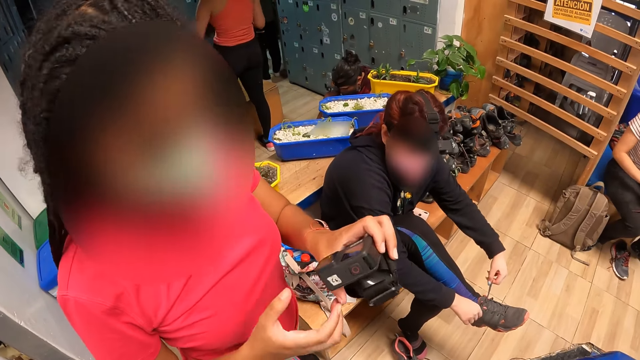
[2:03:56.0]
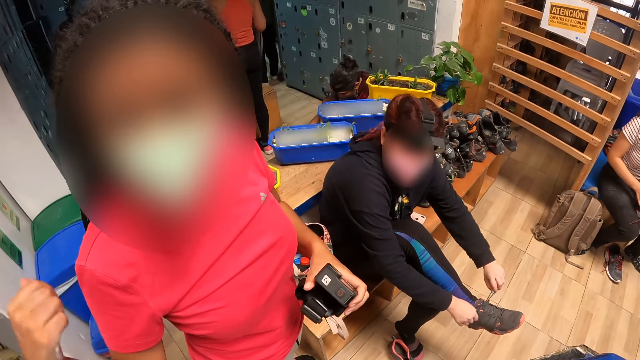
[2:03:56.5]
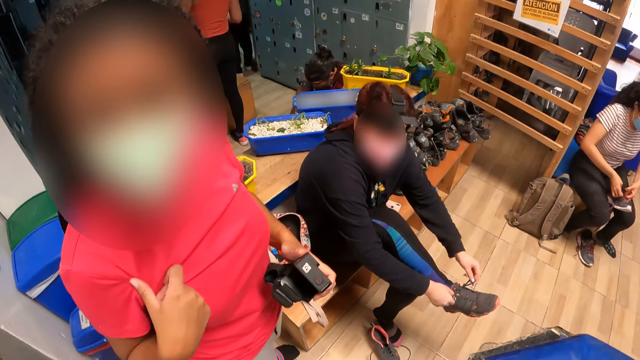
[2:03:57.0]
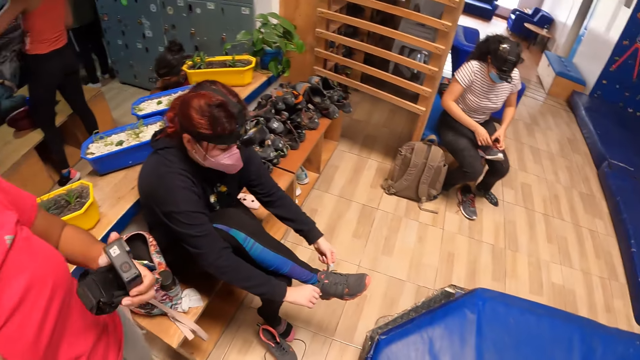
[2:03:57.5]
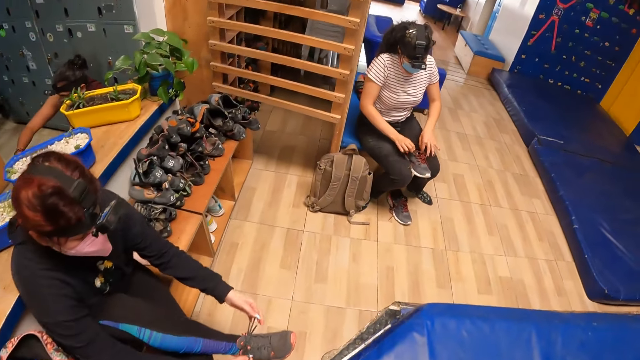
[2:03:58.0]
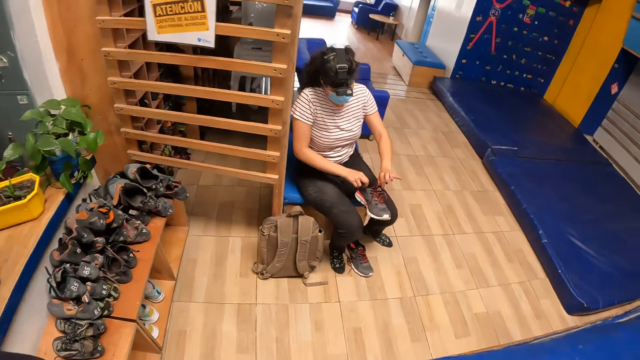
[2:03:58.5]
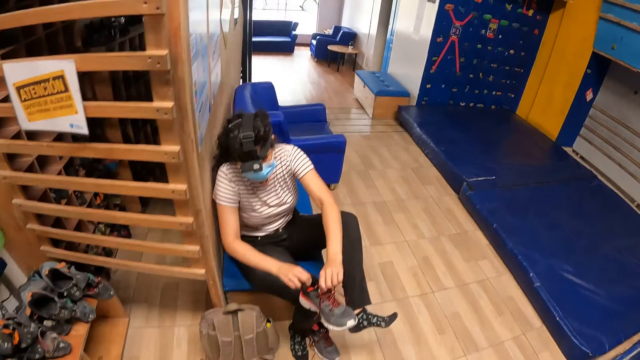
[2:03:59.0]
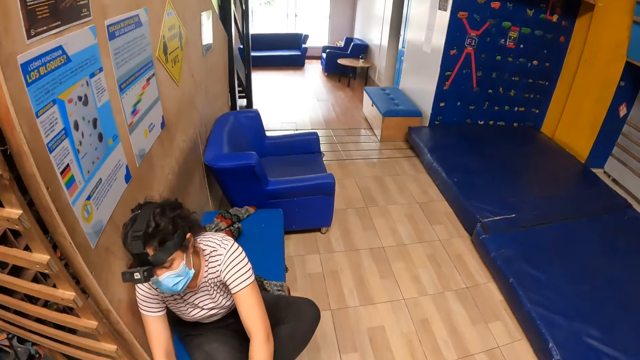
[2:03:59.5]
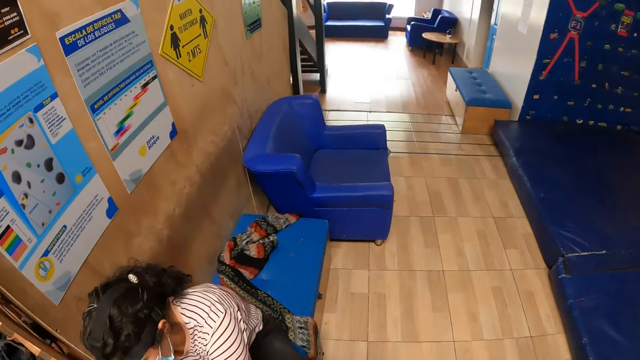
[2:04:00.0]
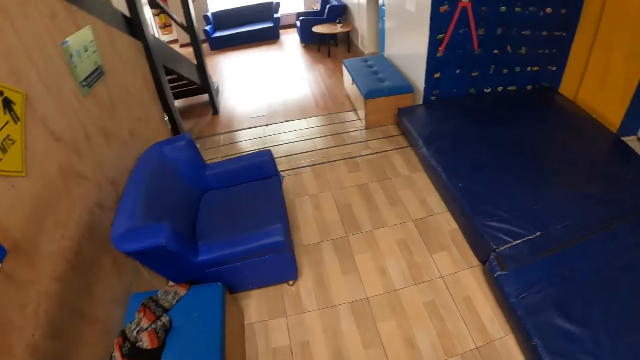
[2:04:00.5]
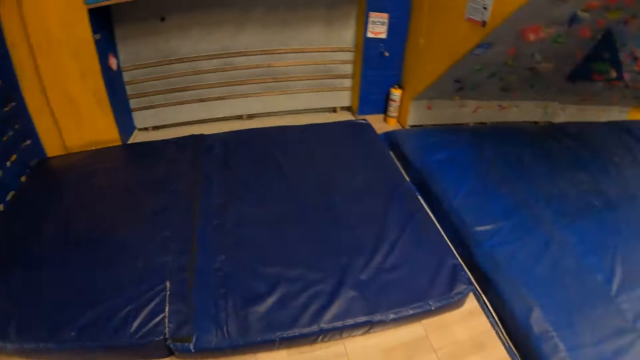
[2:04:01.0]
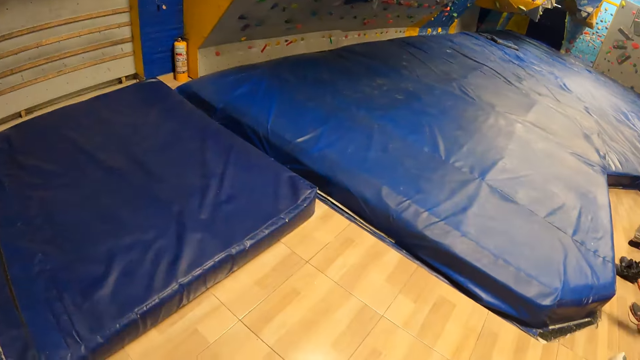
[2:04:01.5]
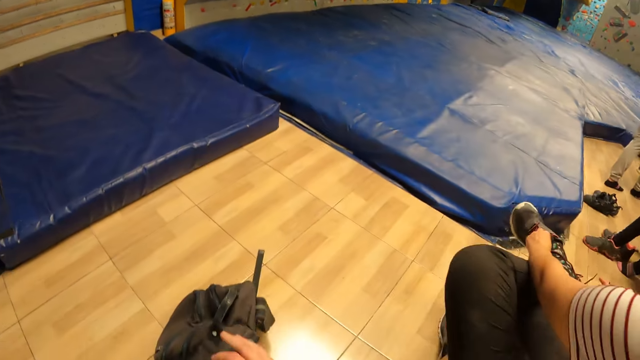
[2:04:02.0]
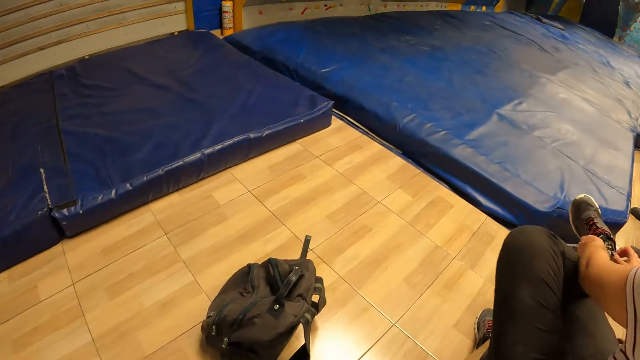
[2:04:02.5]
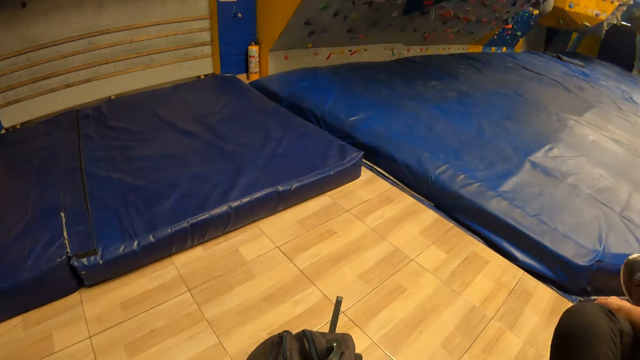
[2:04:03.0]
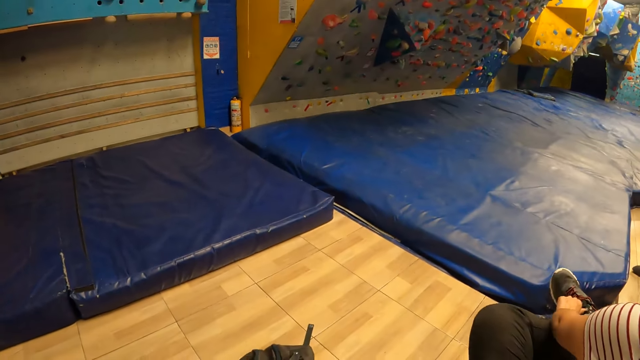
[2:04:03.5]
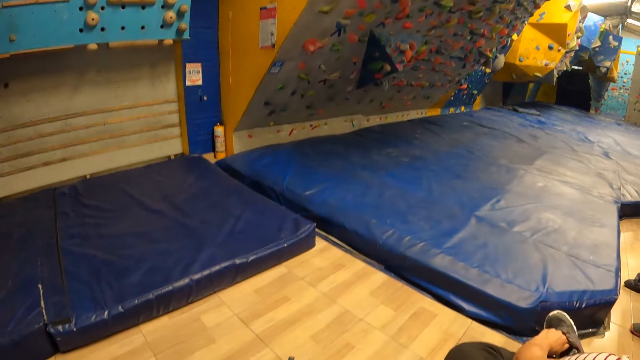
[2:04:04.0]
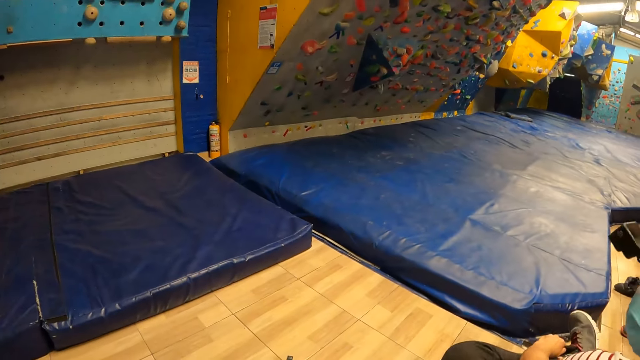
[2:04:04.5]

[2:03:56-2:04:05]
The camera wearer walks around a room. The woman opens a shoe in her hands. The camera wearer looks around the room.

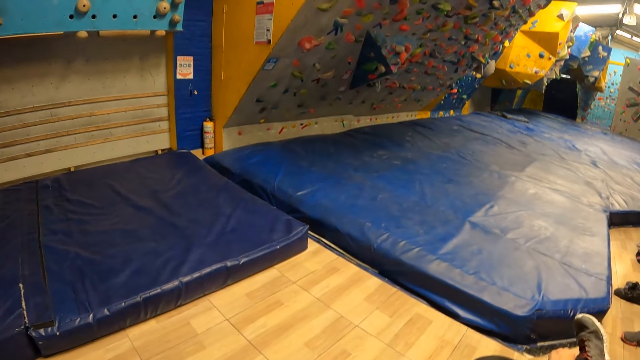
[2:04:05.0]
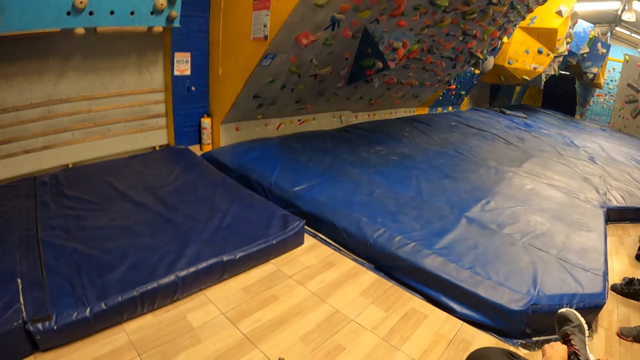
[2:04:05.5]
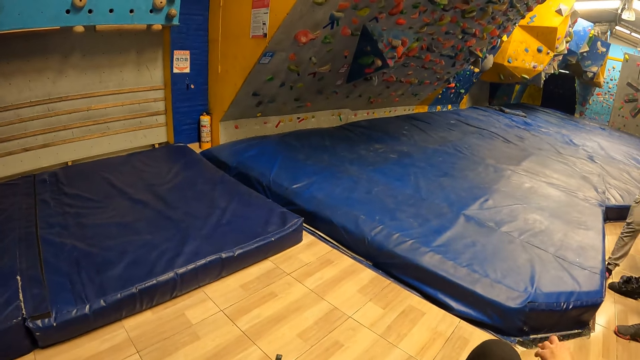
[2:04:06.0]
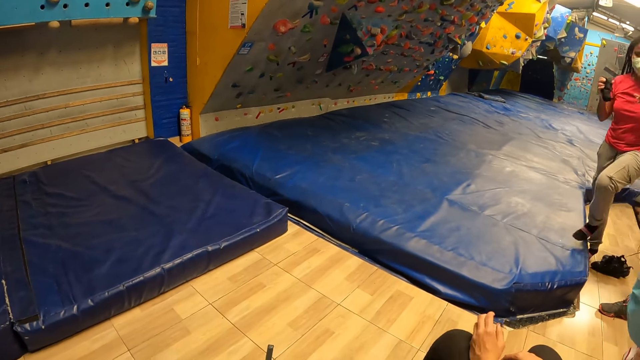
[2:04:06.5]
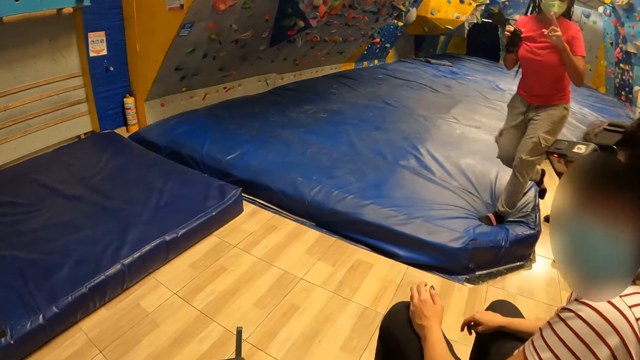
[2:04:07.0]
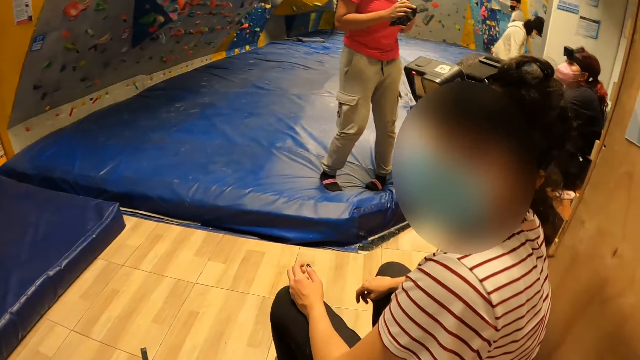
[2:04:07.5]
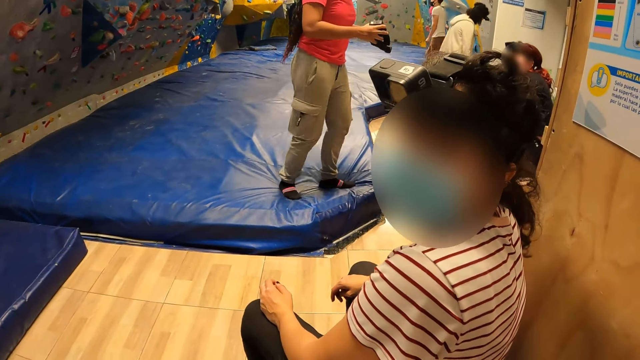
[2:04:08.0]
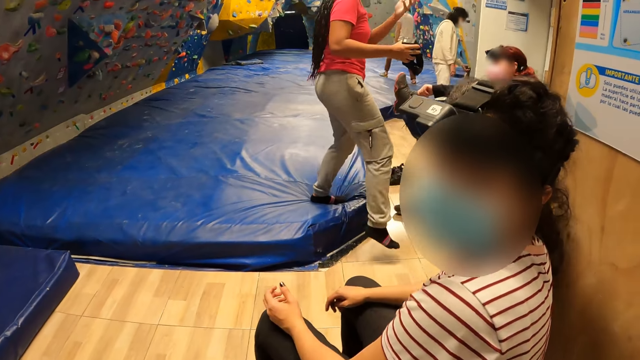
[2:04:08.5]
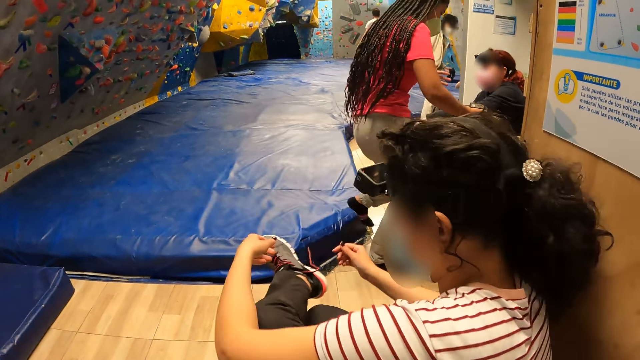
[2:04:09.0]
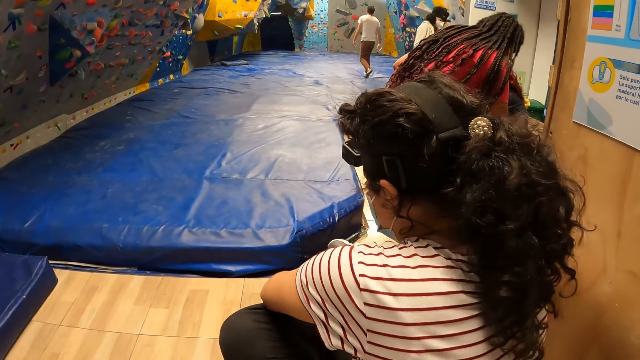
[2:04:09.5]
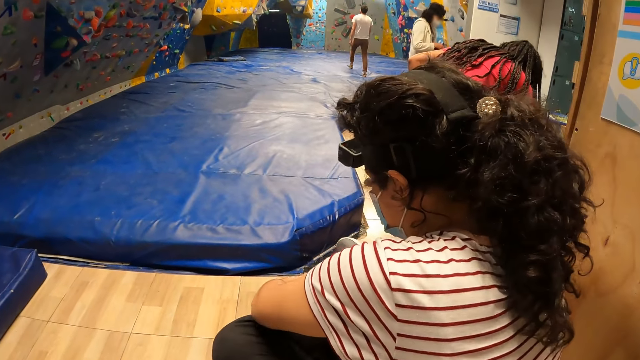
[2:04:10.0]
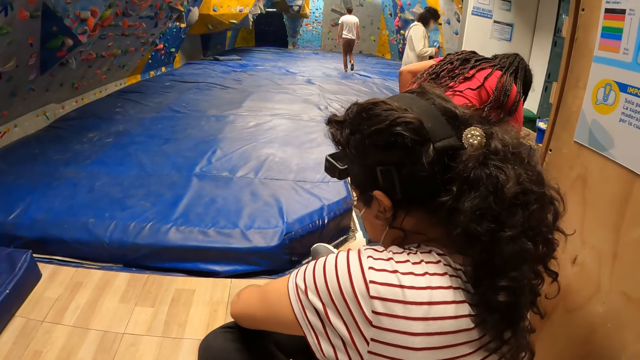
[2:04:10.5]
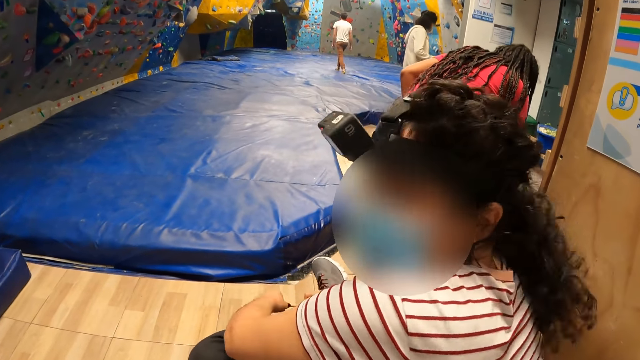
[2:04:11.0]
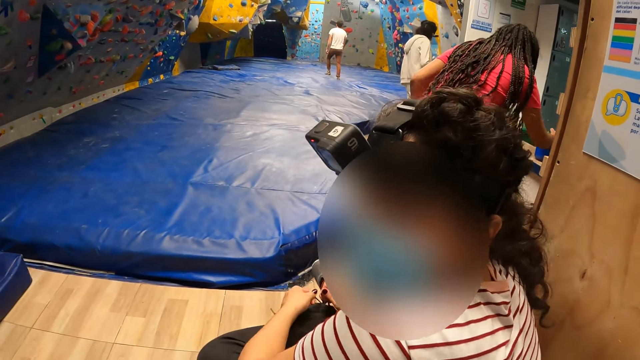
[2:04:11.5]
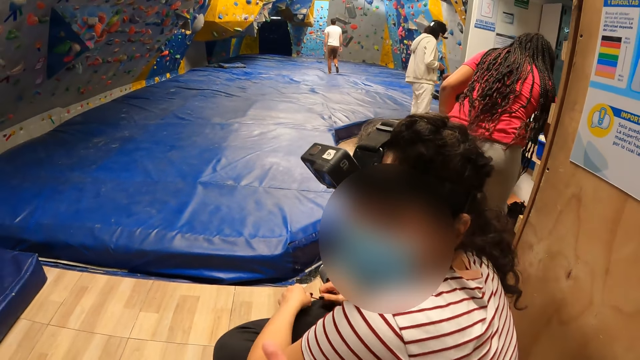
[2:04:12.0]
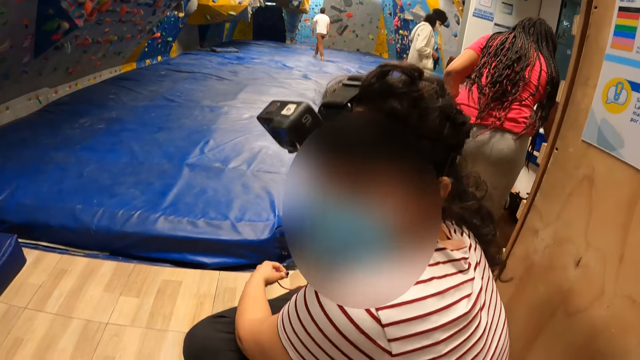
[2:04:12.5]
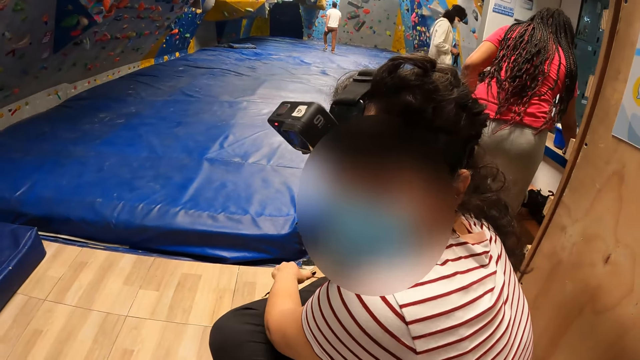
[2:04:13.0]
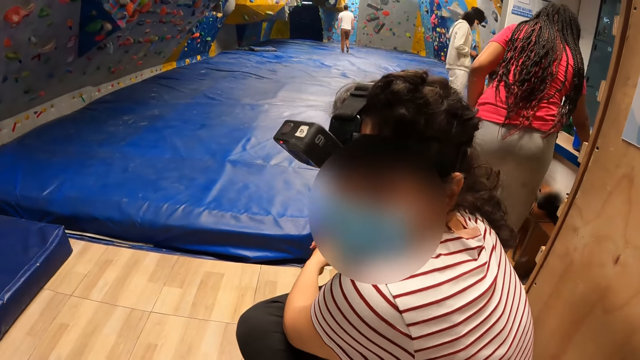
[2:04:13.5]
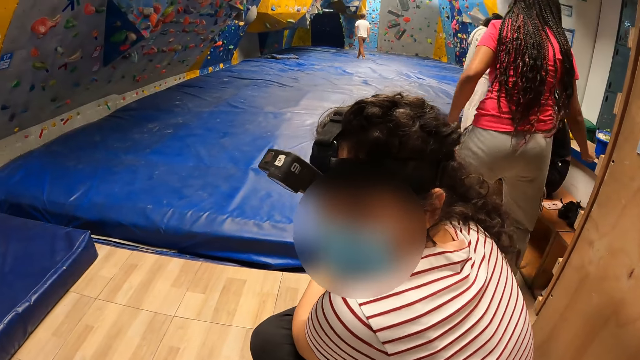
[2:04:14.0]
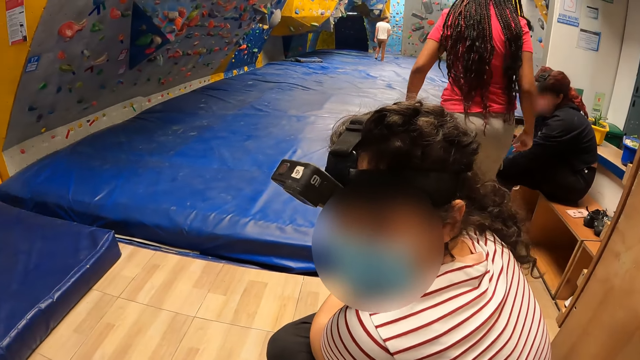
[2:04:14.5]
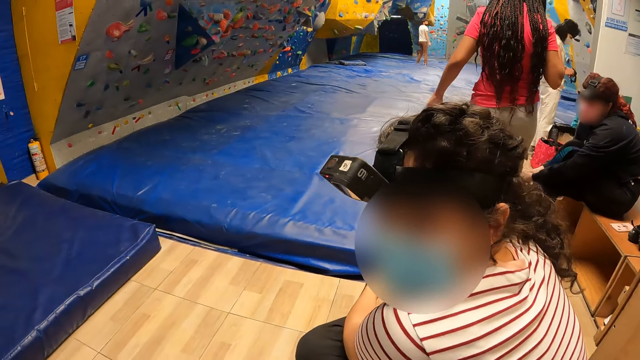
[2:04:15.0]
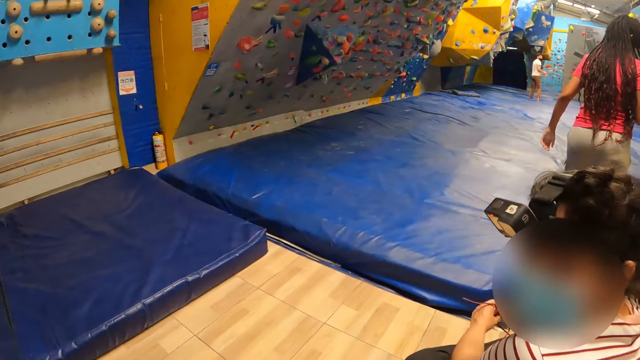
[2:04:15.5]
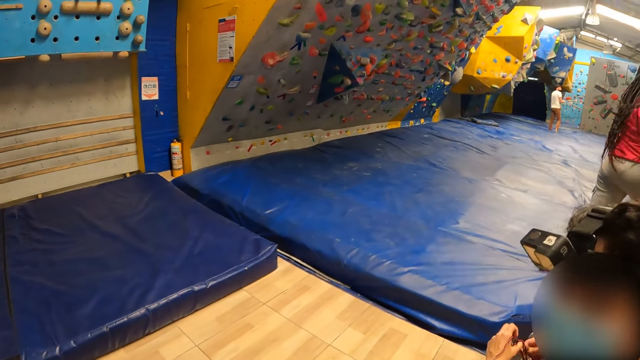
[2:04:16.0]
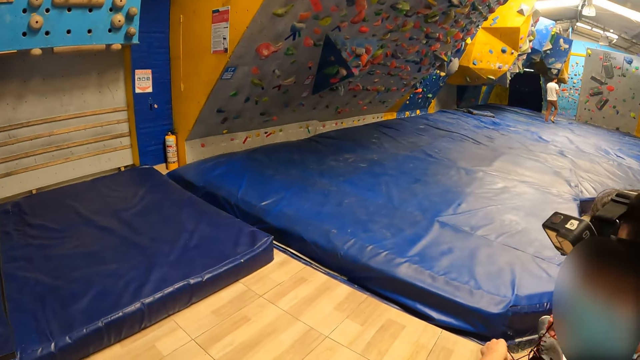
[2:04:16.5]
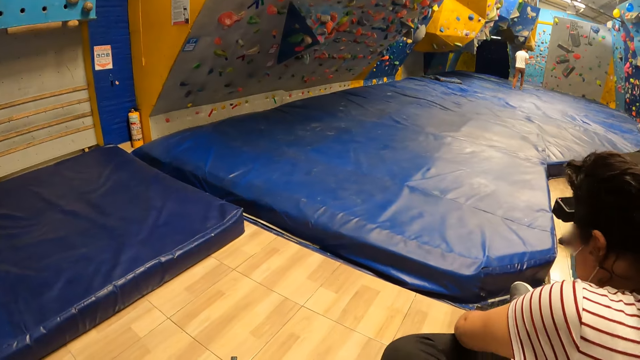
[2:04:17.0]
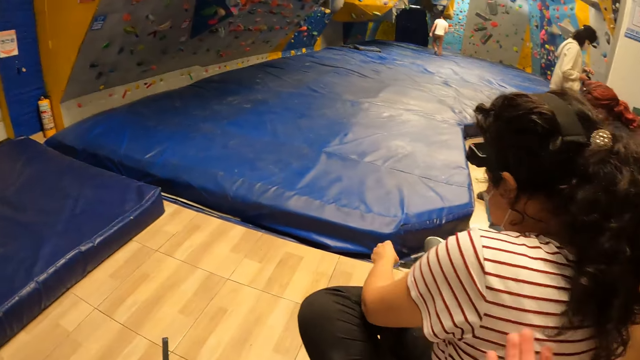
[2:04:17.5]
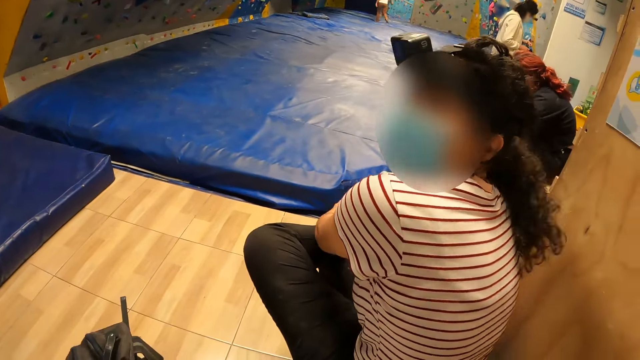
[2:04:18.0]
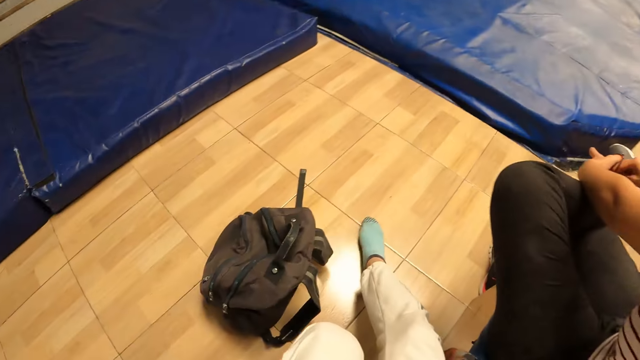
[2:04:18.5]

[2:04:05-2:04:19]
A lady wears shoes. The camera wearer converses with the lady. They look around a room. The lady interacts with the camera wearer. The lady ties a shoe lace on a shoe in her right leg with her hands. The camera wearer looks around the room.
